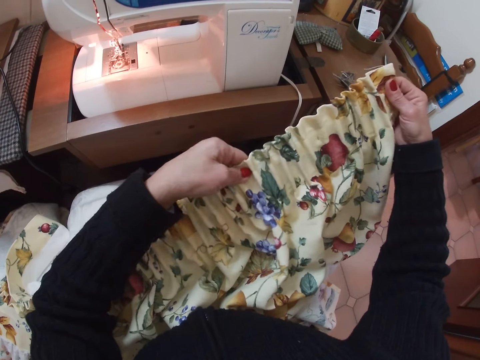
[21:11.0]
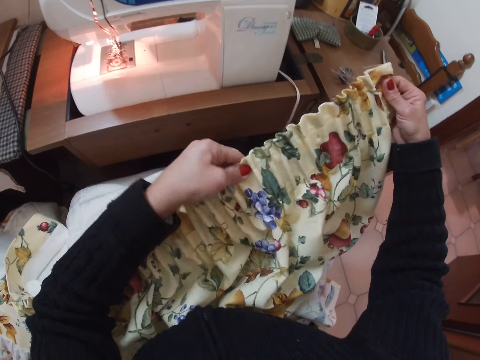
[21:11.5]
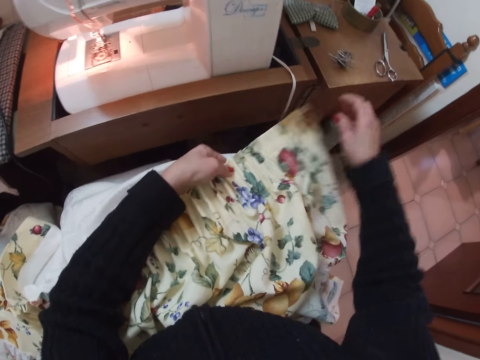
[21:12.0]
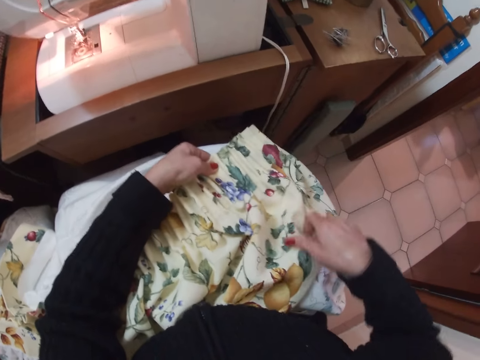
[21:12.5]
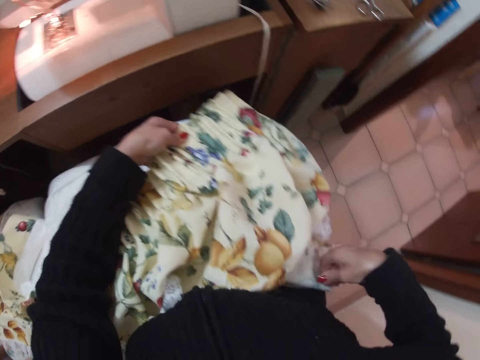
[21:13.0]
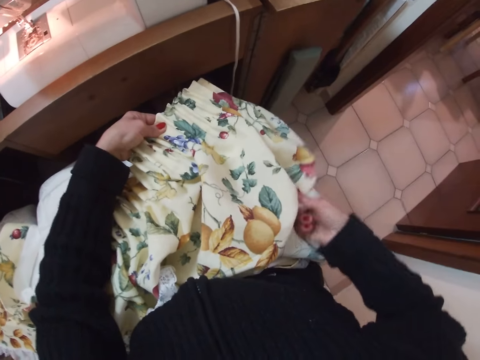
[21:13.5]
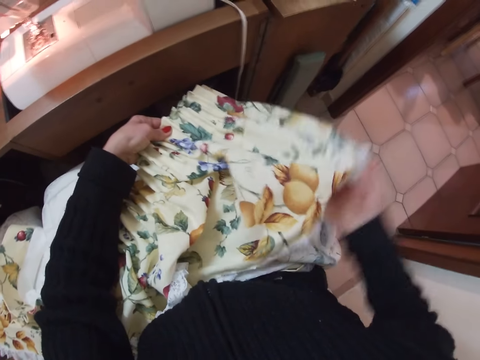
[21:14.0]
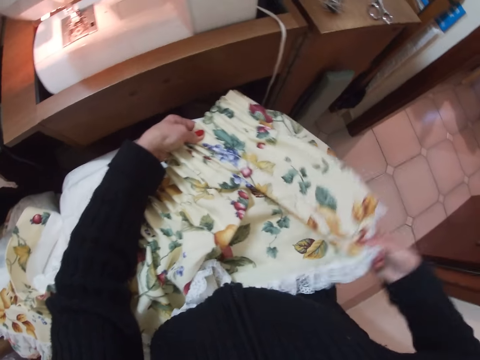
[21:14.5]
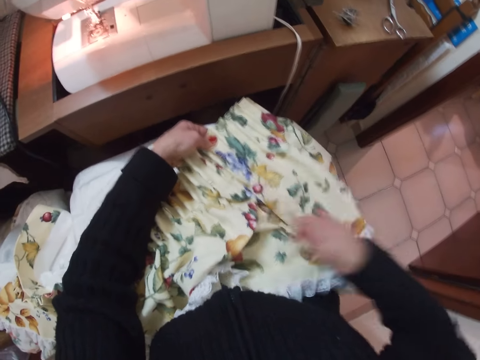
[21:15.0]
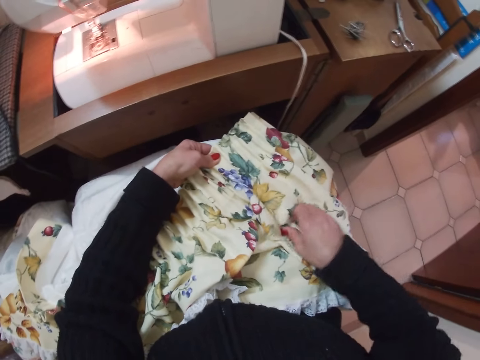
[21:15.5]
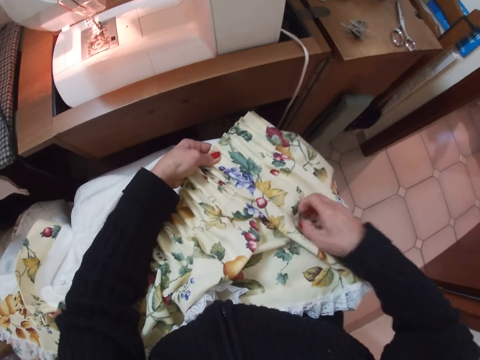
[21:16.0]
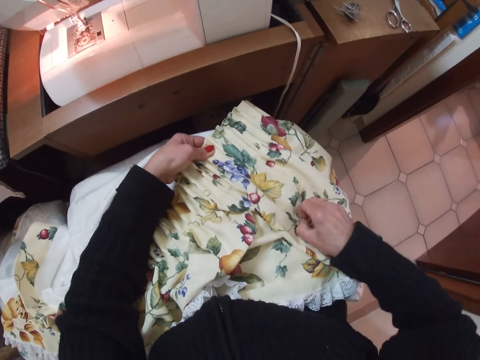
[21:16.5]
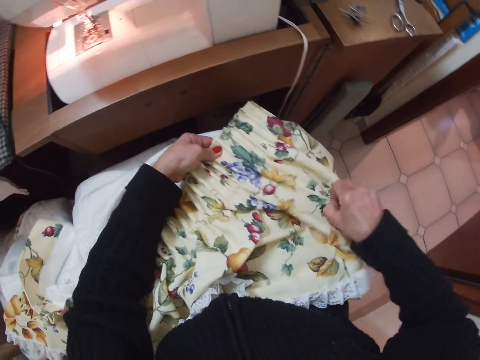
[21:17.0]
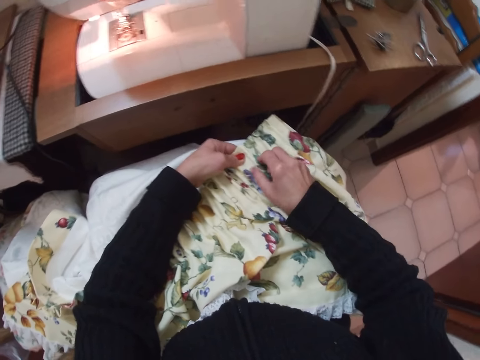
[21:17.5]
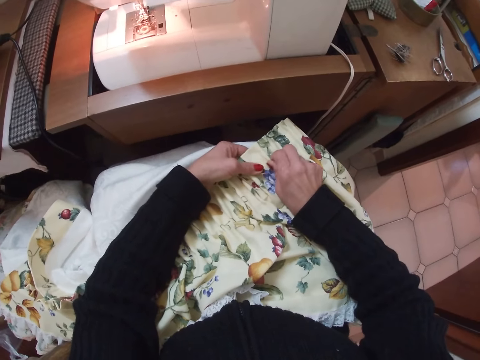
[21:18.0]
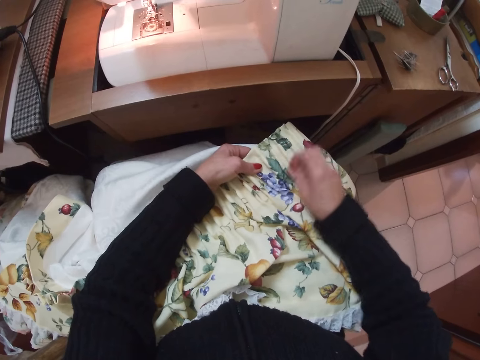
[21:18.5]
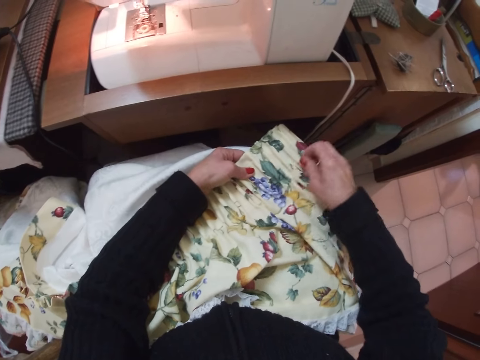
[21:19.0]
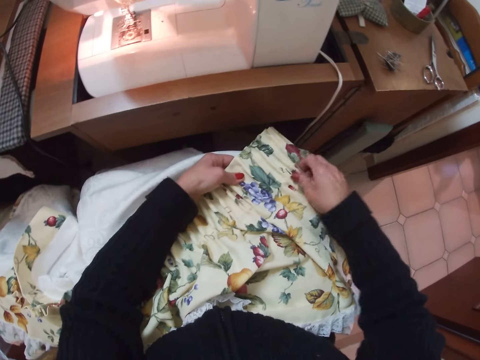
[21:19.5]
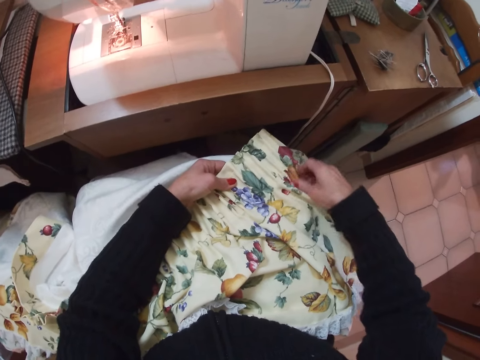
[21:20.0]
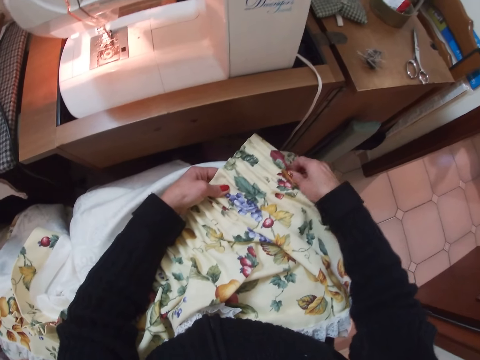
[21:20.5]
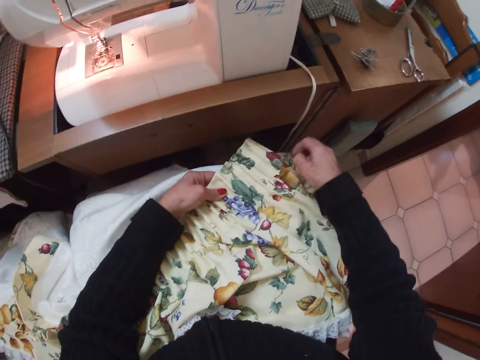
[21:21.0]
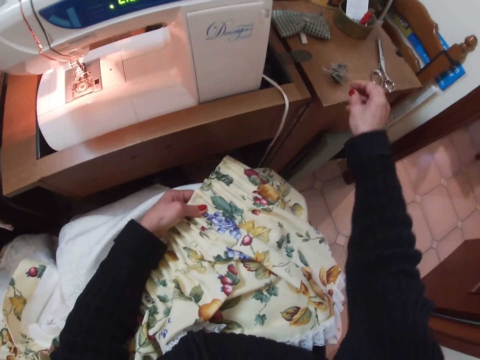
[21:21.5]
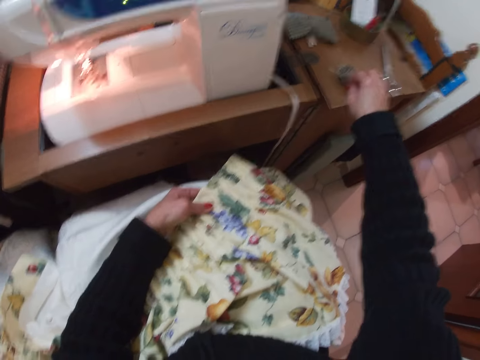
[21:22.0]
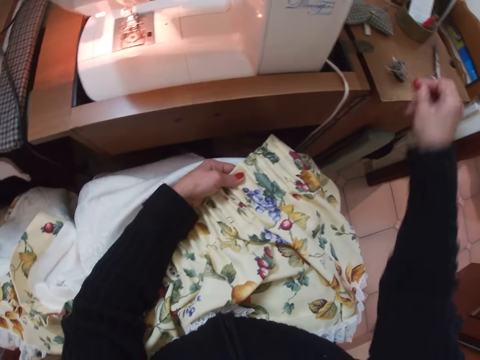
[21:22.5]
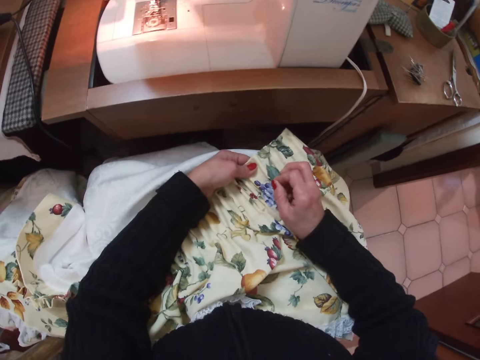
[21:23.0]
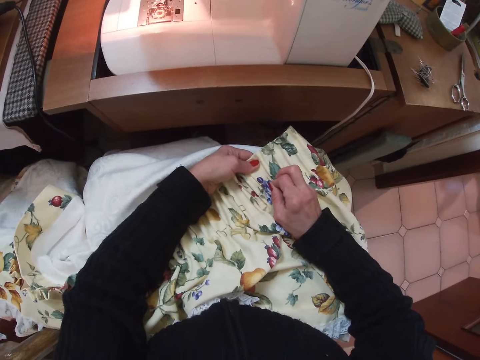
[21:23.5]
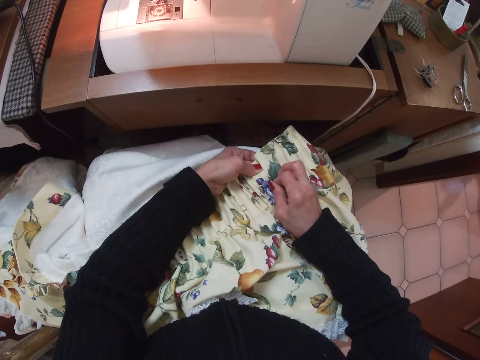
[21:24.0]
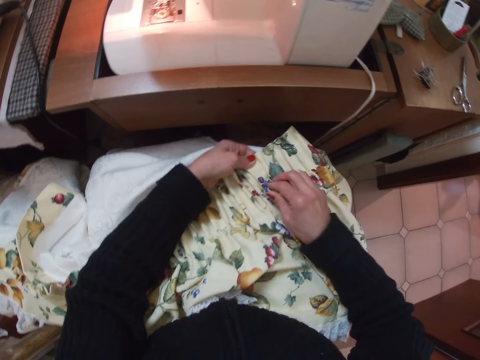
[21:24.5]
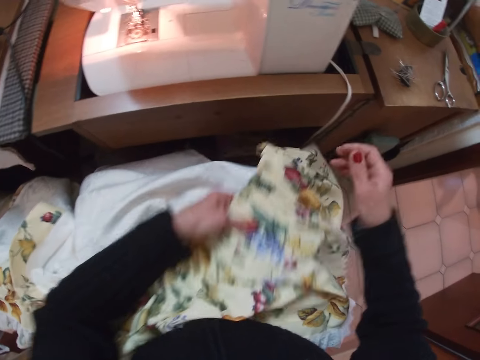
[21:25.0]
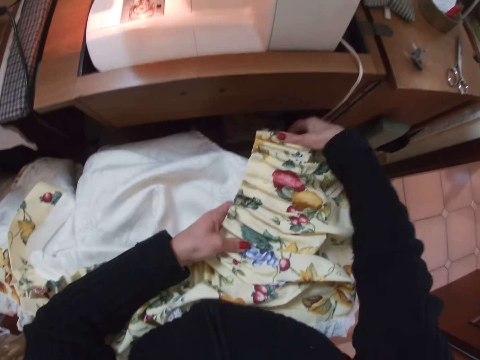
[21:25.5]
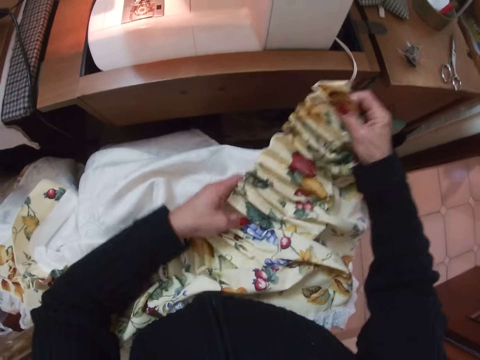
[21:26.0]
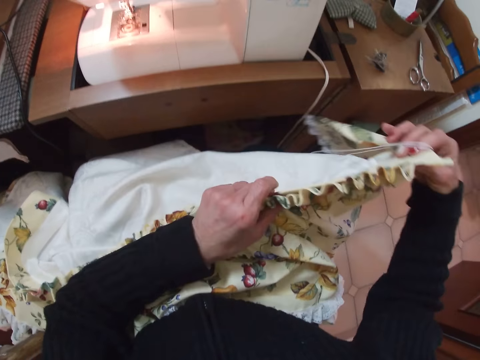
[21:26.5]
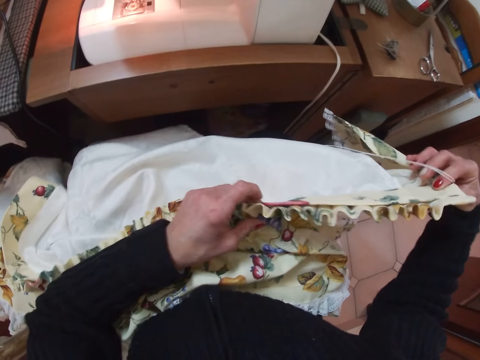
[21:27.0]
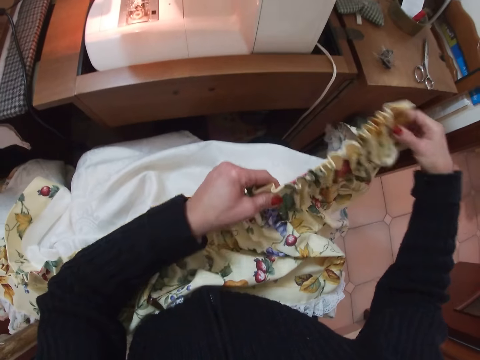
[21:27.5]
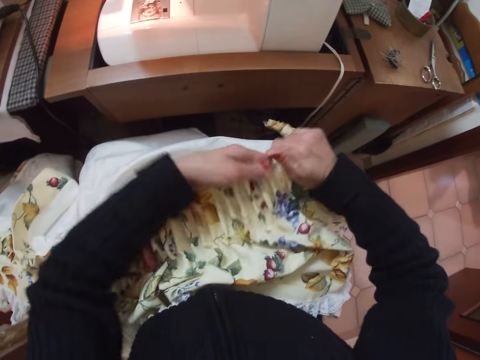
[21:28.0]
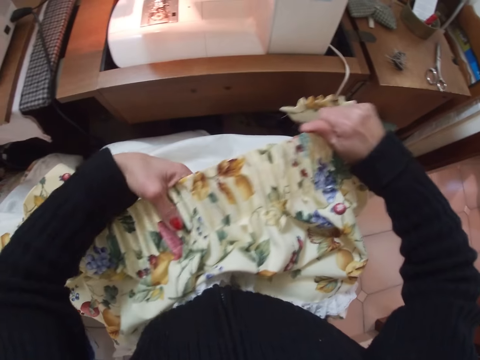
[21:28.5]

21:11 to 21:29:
The camera wearer straightens the fabric with her right hand. She wipes the cloth. She picks up a pin from the table with her right hand. She pins the fabric with the pin in her right hand. She straightens the fabric with her right hand.

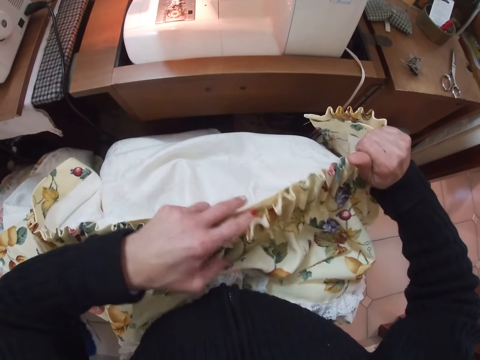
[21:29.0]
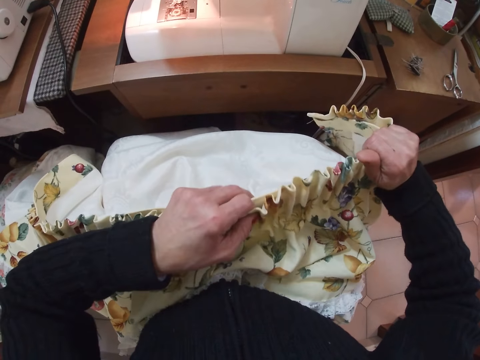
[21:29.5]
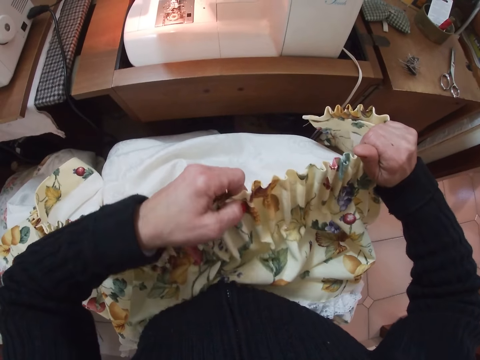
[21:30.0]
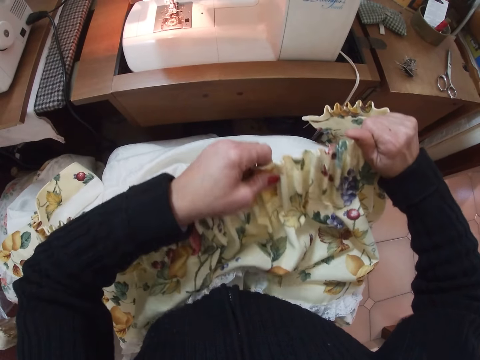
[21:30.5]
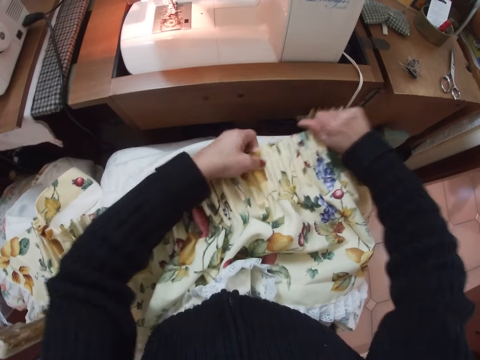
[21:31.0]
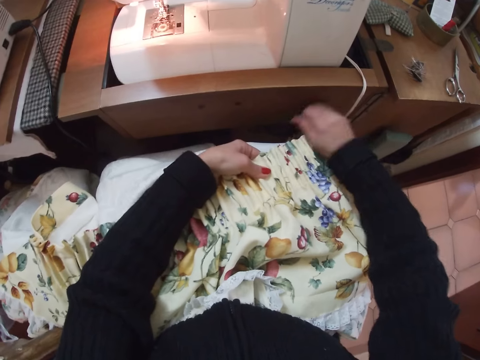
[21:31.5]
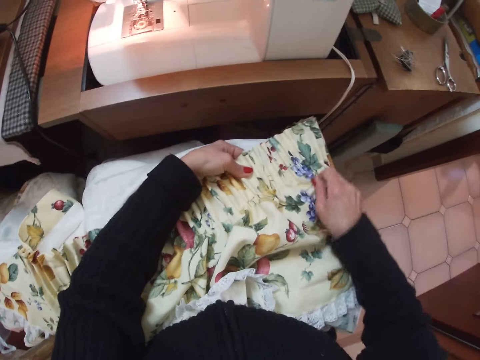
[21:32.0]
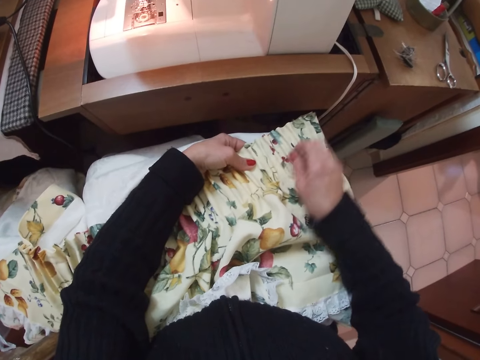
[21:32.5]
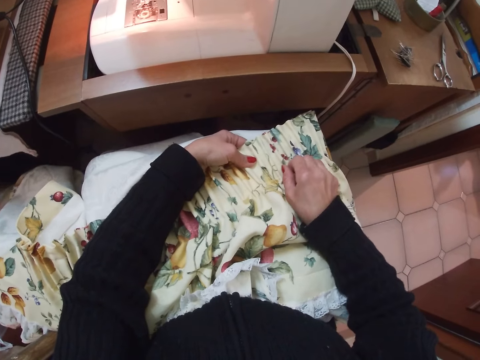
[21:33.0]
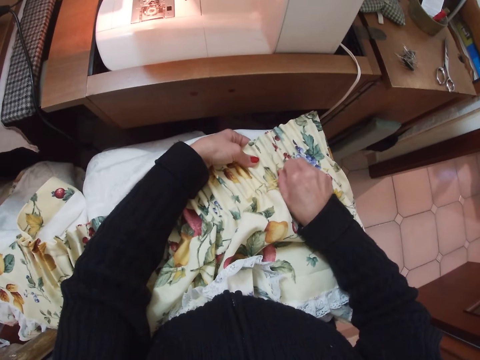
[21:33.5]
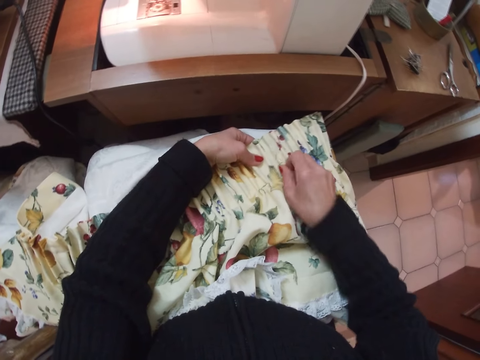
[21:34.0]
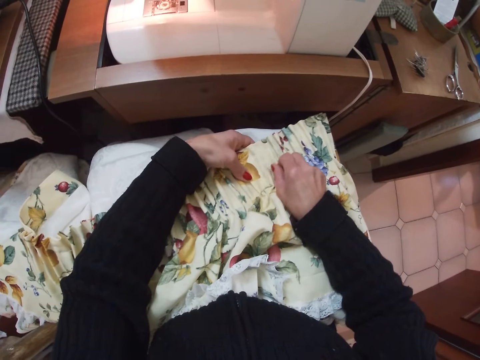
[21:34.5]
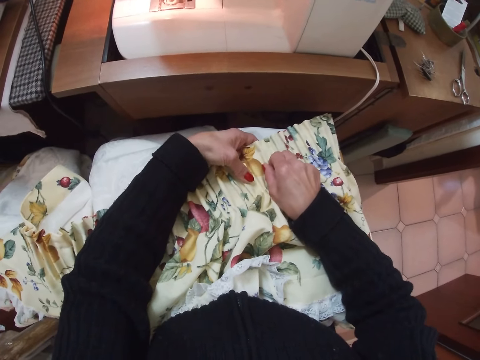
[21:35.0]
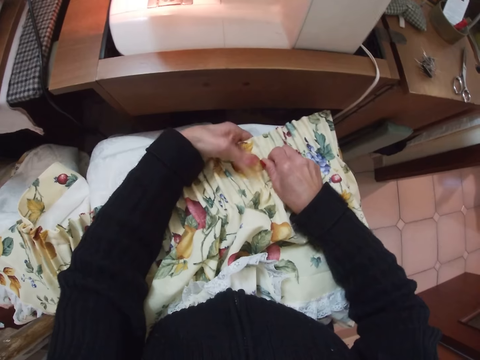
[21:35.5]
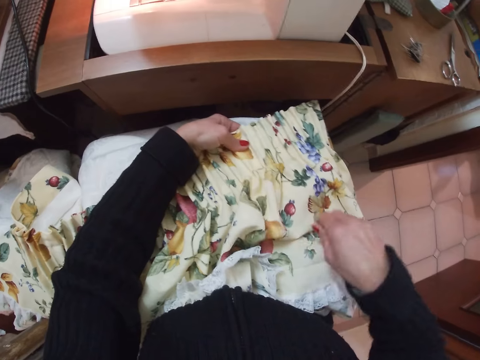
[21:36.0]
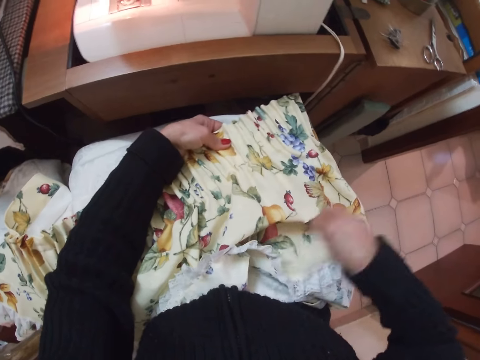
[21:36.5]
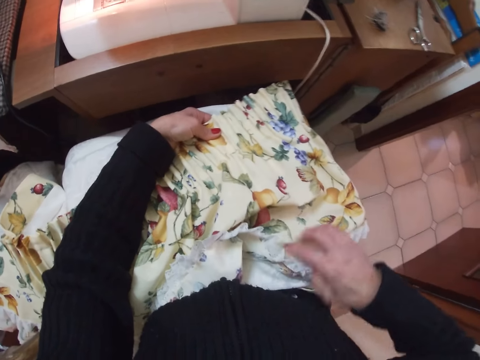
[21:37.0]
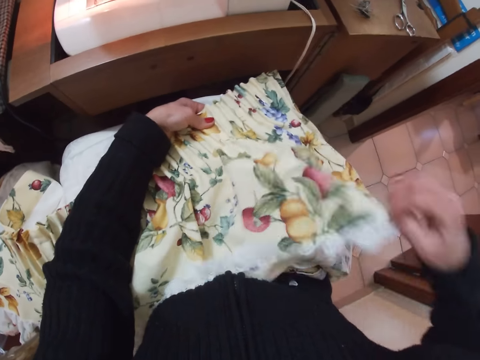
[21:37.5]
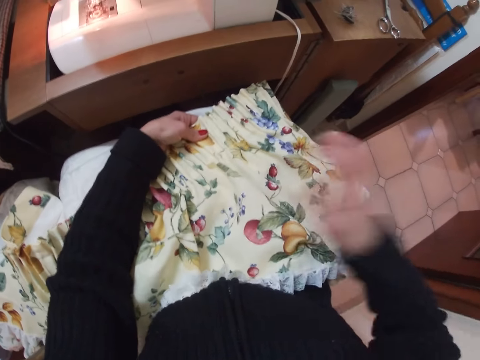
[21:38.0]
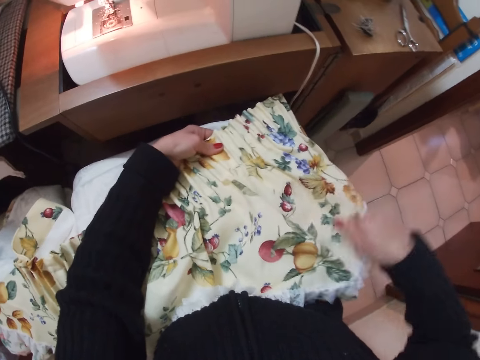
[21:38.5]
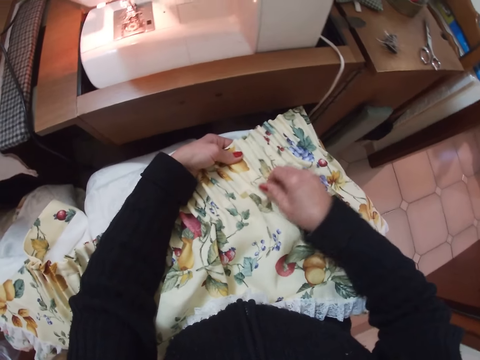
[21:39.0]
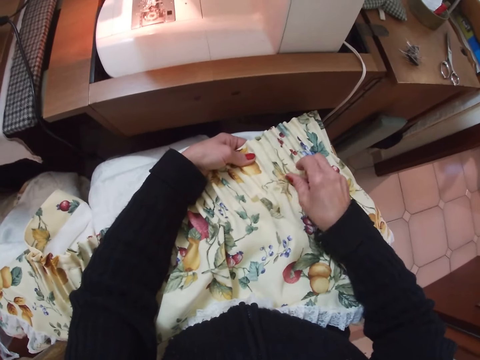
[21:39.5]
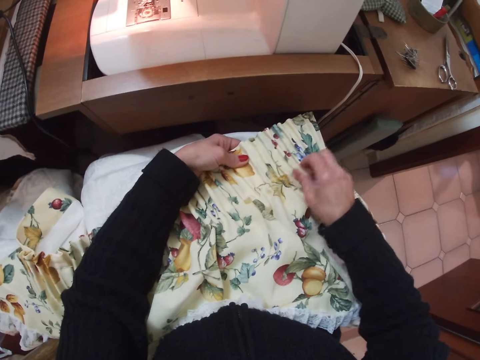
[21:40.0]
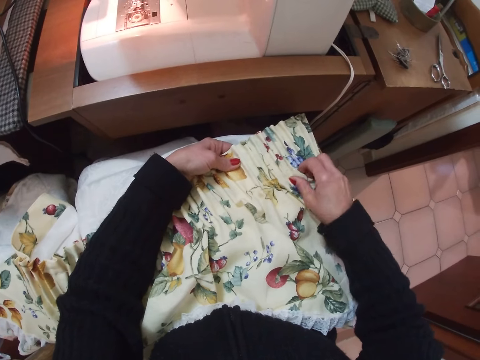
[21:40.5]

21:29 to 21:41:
The camera wearer aligns the edges of the fabric together with both her hands. She straightens the fabric with her right hand.
